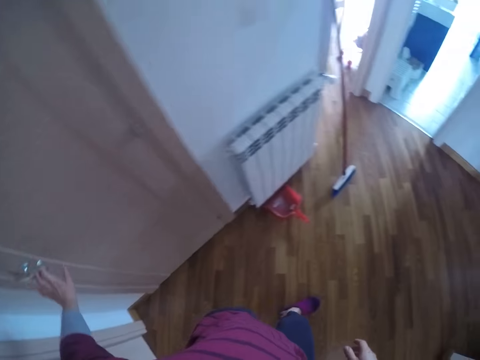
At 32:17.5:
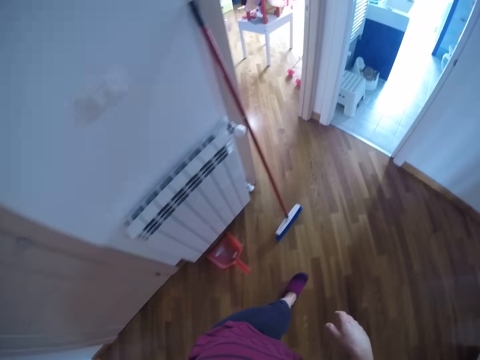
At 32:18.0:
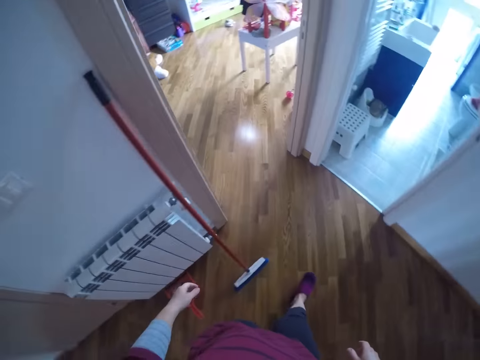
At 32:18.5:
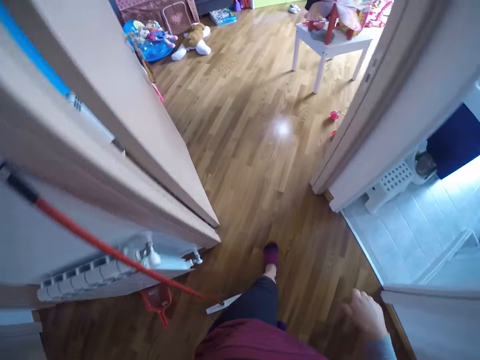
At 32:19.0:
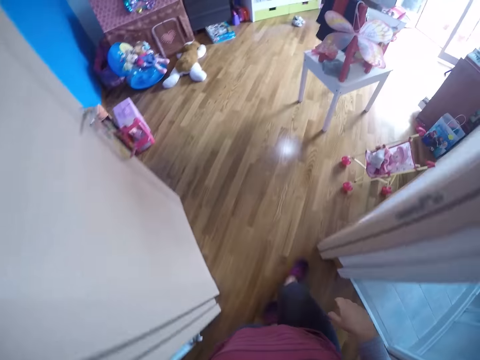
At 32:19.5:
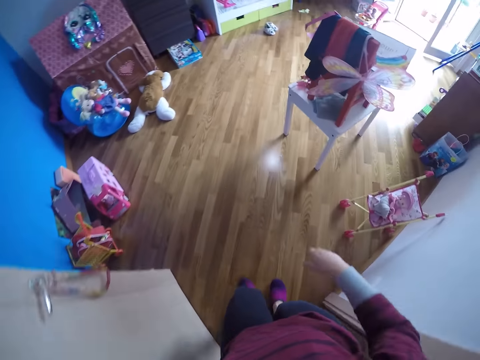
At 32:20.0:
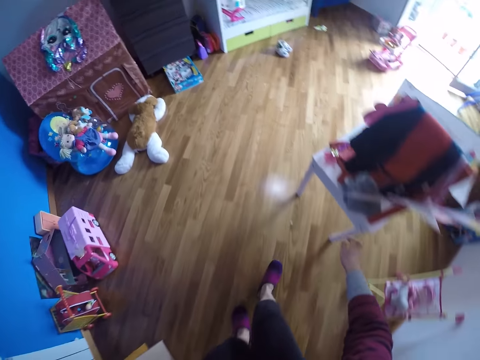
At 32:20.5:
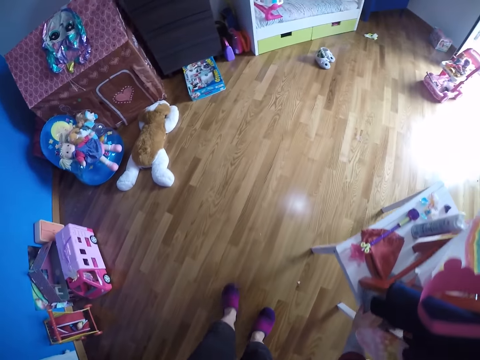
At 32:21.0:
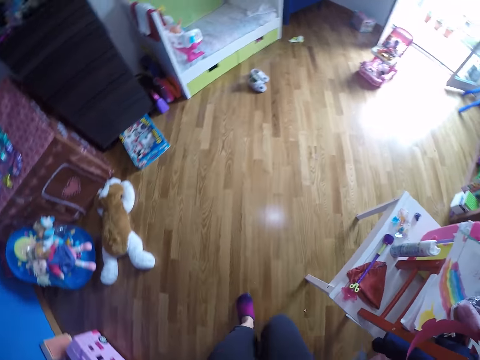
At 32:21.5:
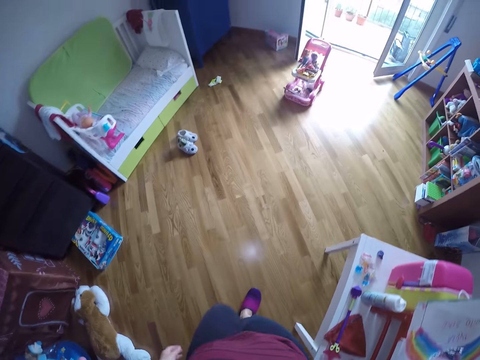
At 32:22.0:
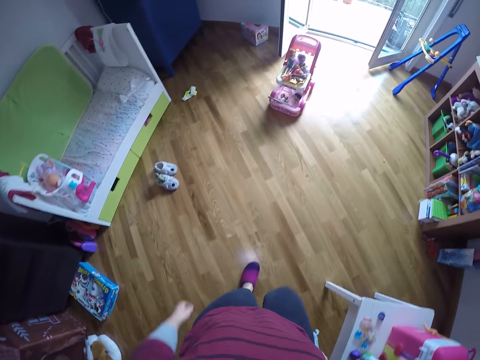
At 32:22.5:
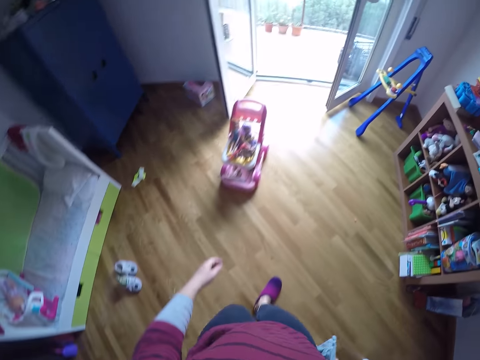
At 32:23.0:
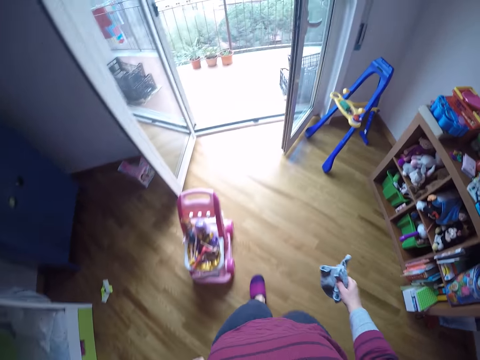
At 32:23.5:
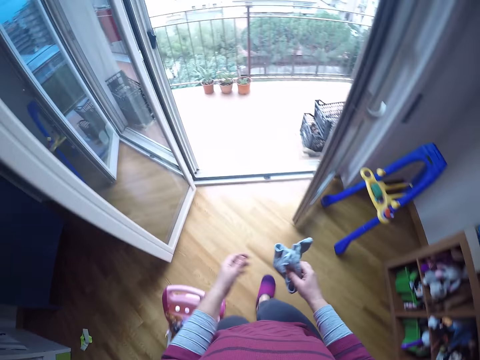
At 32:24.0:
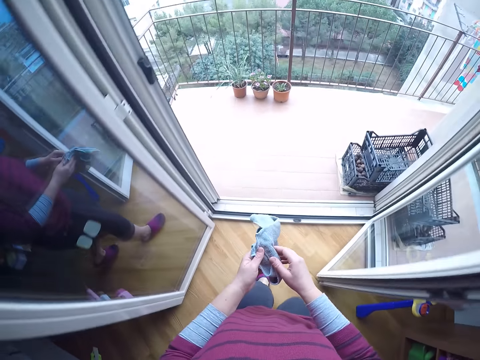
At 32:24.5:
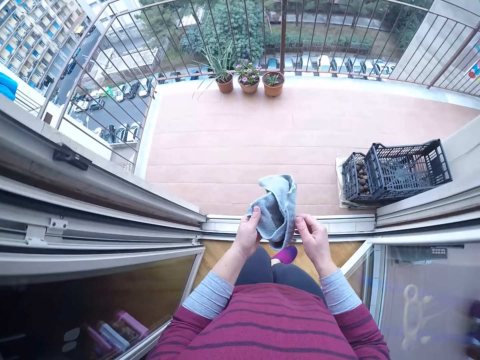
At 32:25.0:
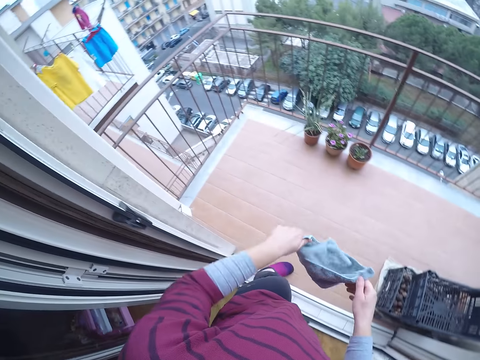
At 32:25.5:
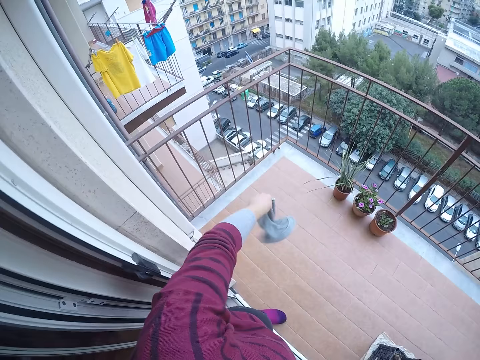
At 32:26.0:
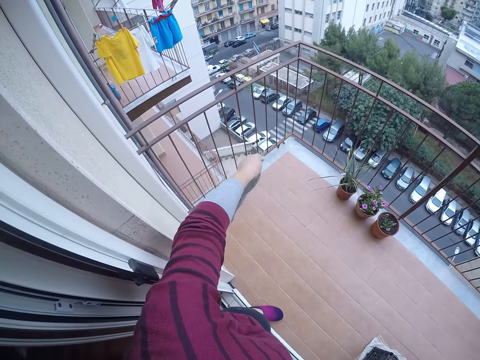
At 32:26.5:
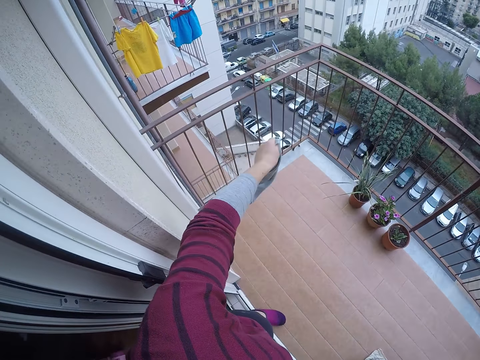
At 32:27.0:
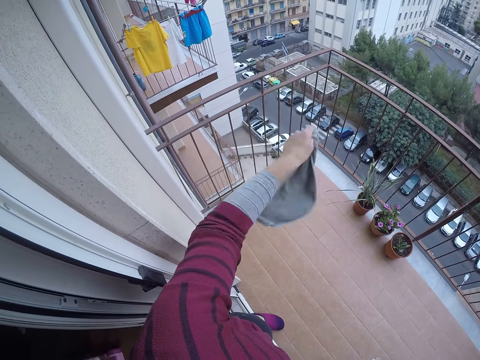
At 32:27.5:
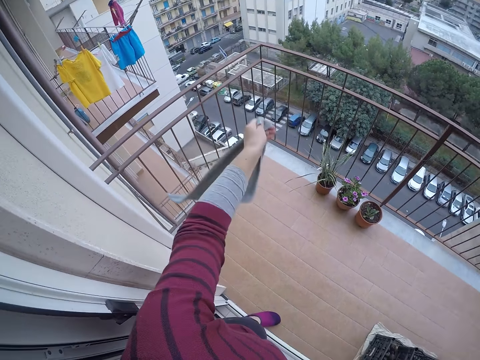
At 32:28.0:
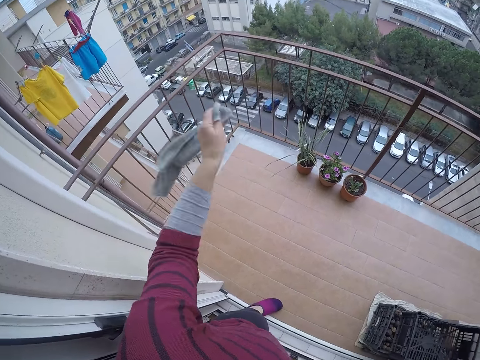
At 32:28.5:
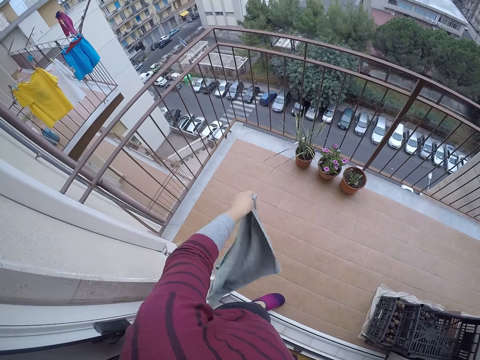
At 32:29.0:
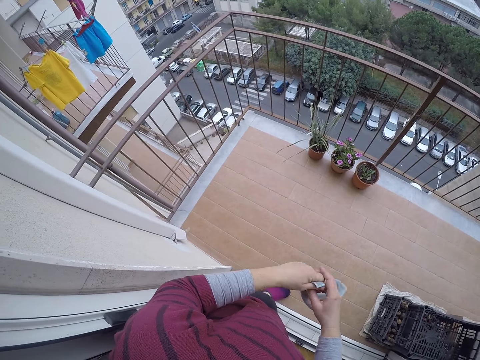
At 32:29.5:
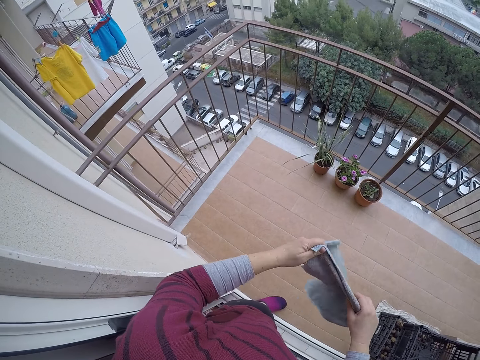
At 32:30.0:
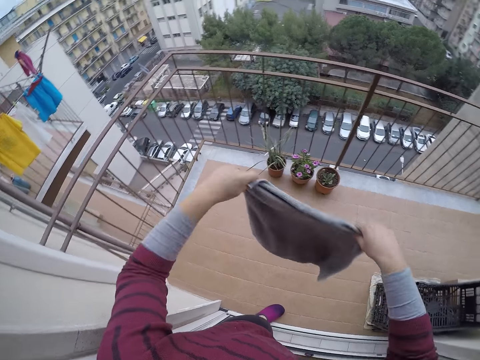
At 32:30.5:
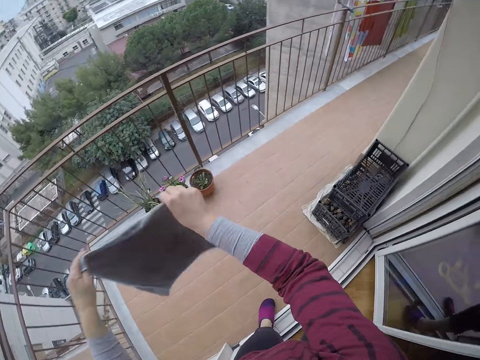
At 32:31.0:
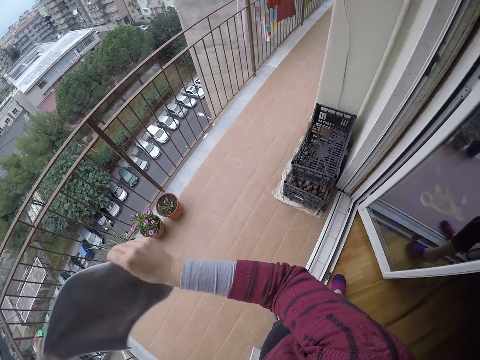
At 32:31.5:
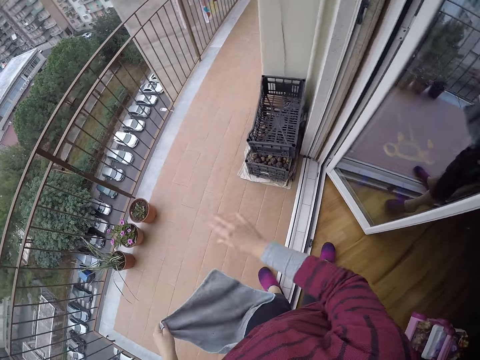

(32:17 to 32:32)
The camera wearer walks into the room. She picks up a towel or cloth from the top of a table with her right hand. She walks around. She walks towards the balcony of the room. She opens up the towel with both hands. She stretches the cloth. She shakes out the towel with her right hand. She stretches the cloth. She shakes out the towel with both hands.

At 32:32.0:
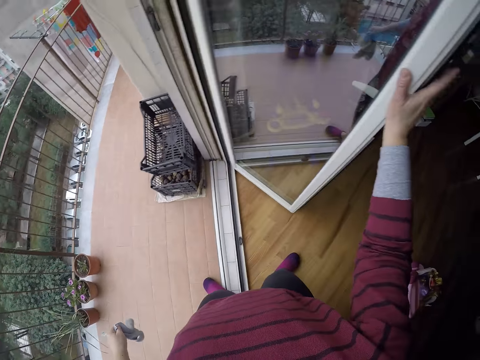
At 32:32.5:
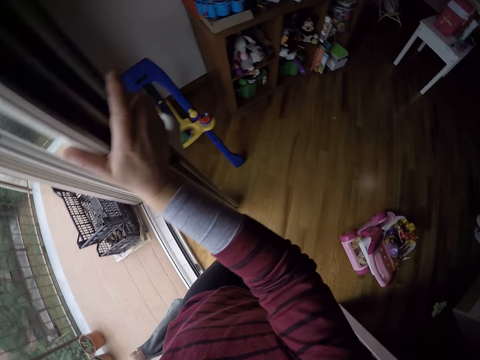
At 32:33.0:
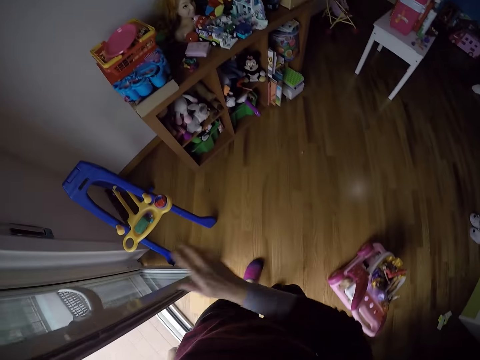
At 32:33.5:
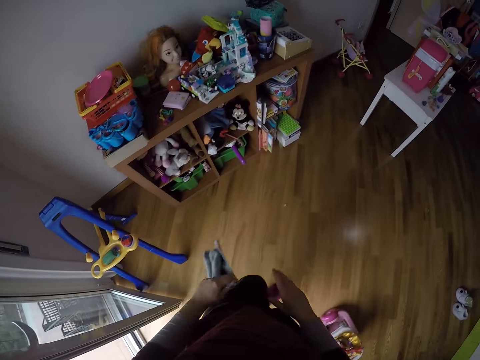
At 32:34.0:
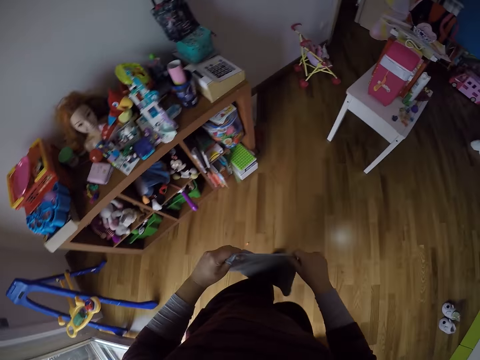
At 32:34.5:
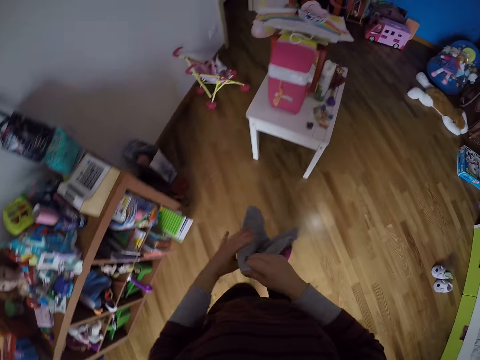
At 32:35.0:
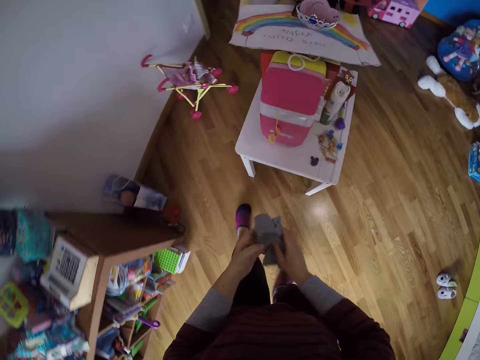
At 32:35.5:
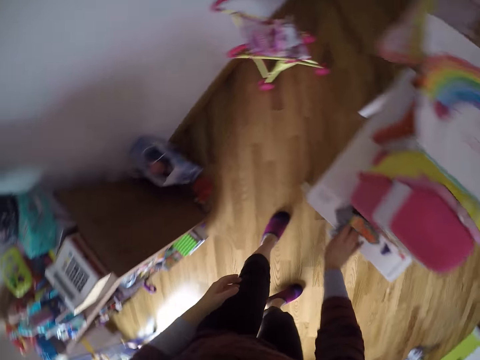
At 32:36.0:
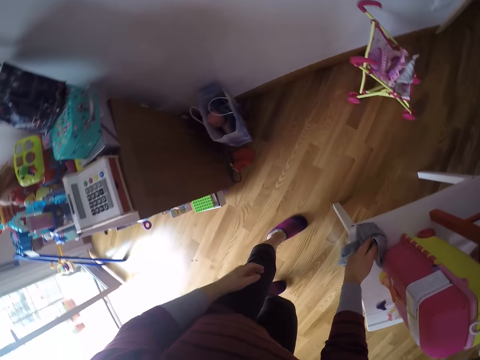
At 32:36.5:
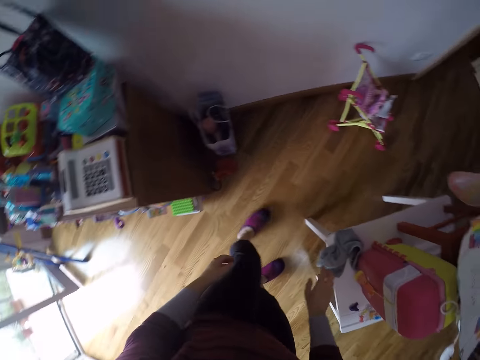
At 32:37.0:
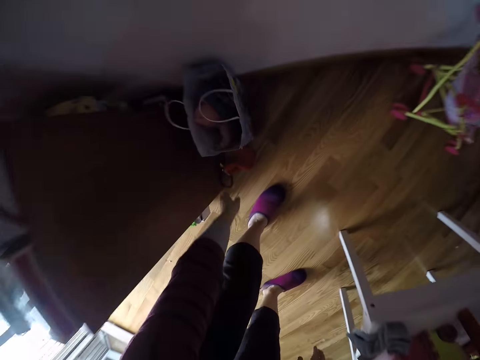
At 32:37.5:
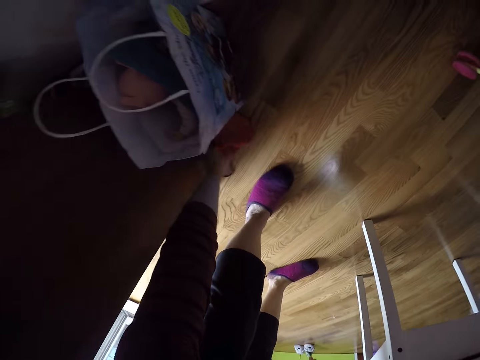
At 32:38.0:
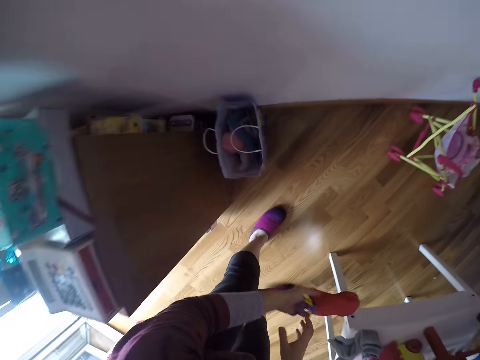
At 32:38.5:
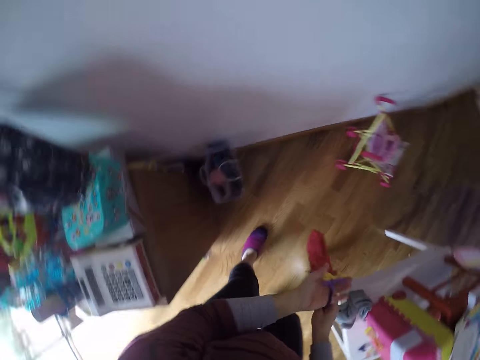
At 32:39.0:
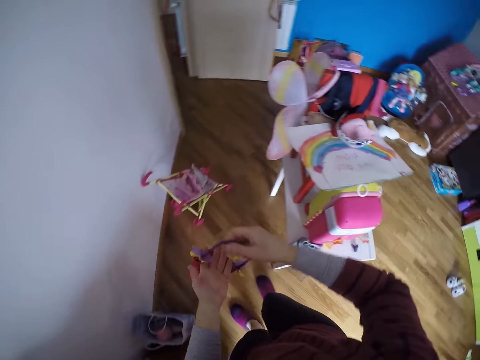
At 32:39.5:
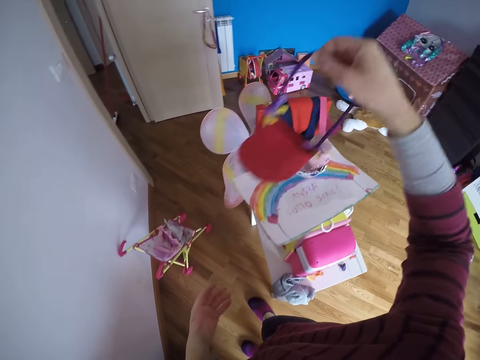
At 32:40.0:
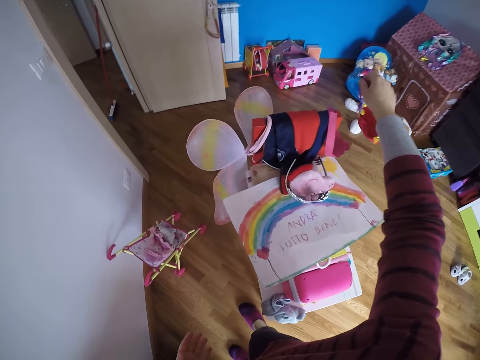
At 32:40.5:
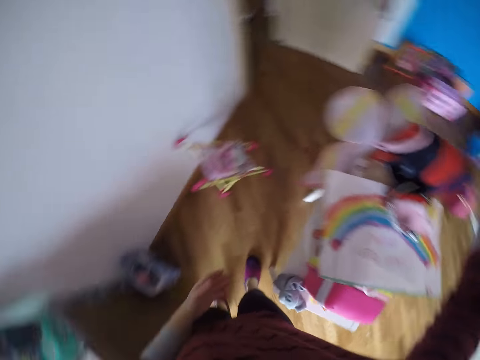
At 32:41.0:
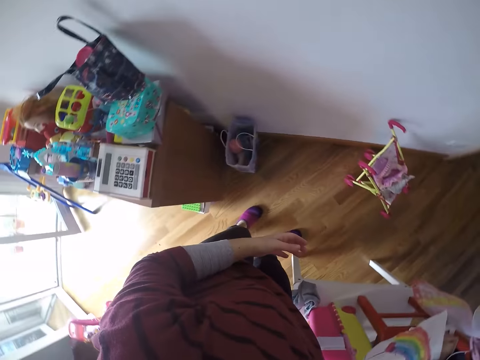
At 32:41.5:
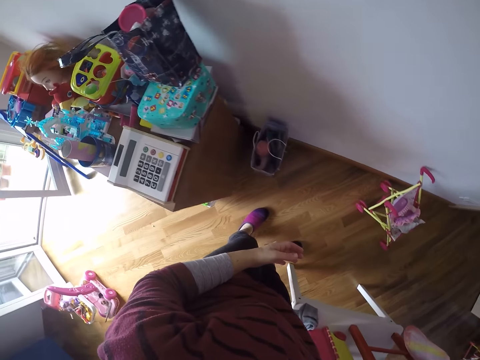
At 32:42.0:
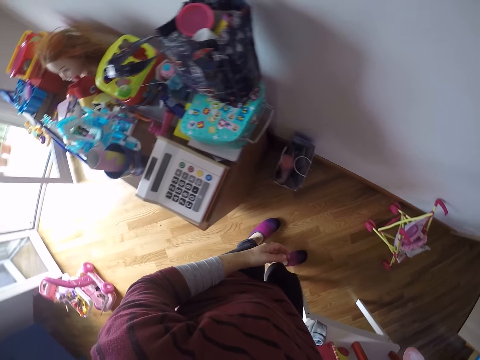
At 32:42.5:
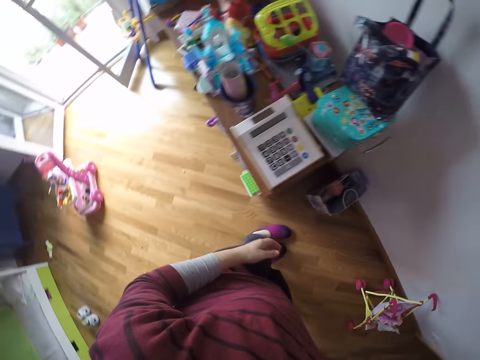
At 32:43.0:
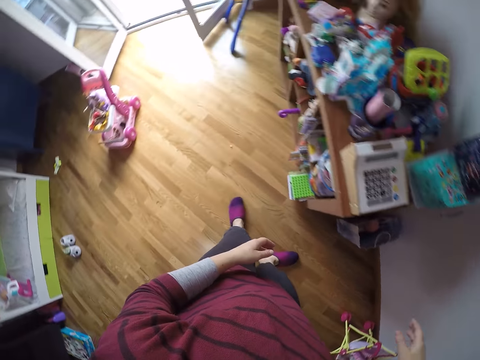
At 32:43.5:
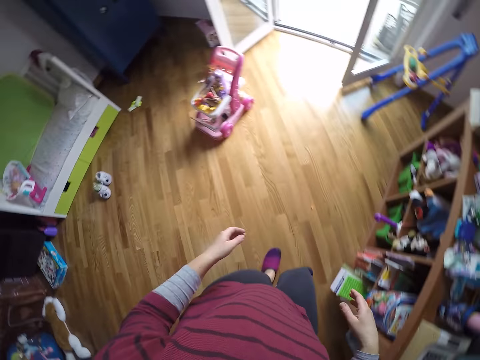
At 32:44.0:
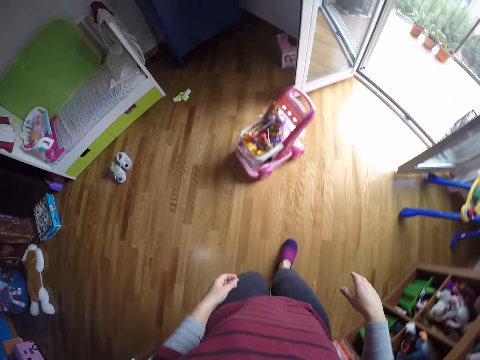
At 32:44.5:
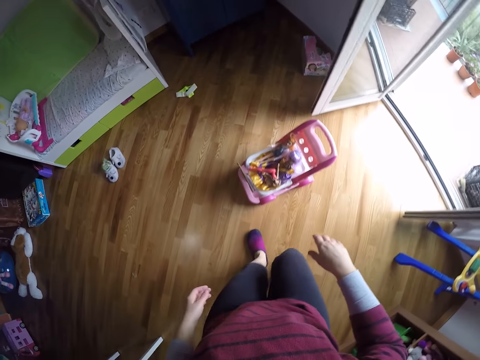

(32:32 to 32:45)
The camera wearer moves the door. She walks back into the room. She folds the cloth. She puts the towel on the table with her right hand. She bends downwards. She picks up a doll bag or purse from the floor with her left hand. She picks up the purse with the other hand. She moves around. She hangs the bag on a chair on the table with her right hand. She walks around.
